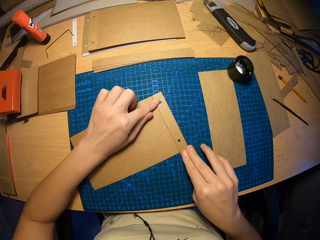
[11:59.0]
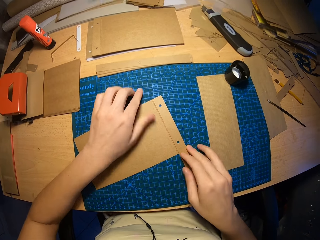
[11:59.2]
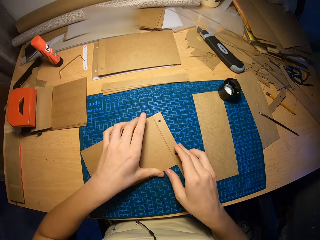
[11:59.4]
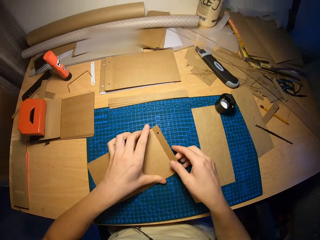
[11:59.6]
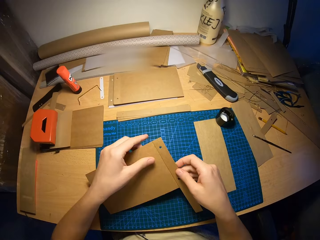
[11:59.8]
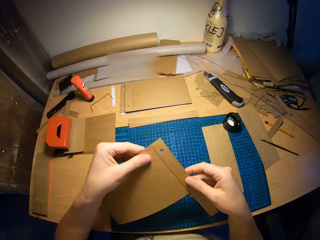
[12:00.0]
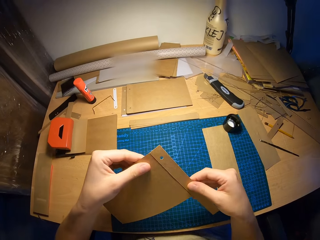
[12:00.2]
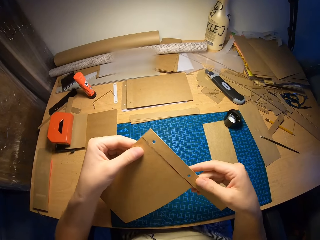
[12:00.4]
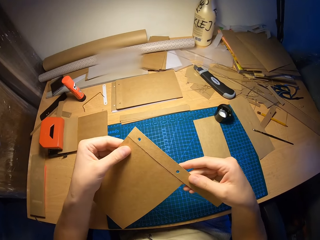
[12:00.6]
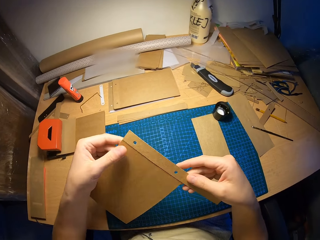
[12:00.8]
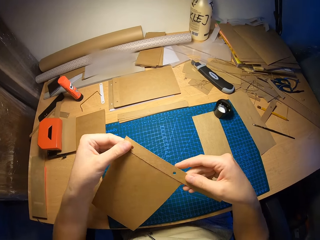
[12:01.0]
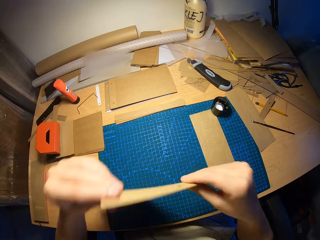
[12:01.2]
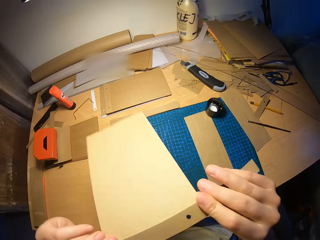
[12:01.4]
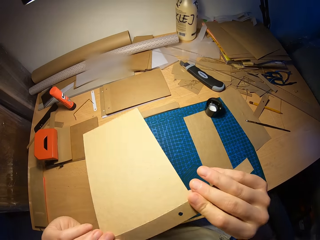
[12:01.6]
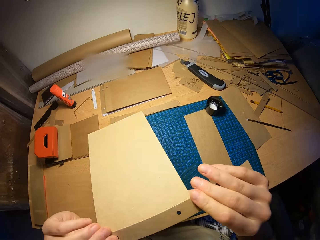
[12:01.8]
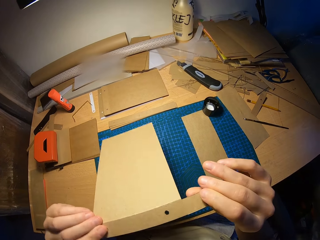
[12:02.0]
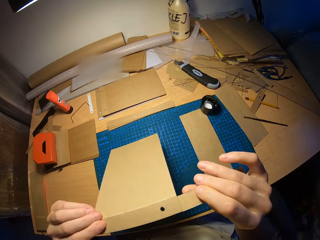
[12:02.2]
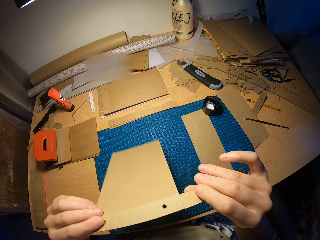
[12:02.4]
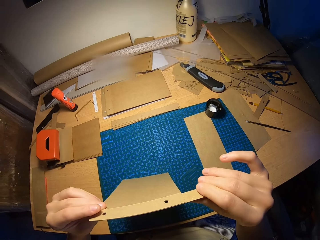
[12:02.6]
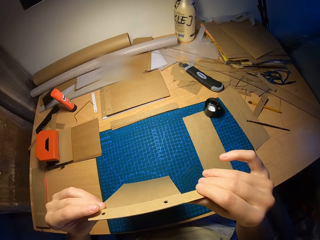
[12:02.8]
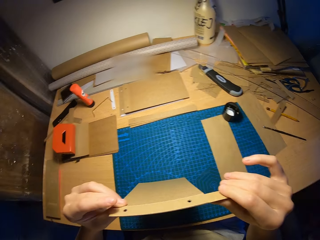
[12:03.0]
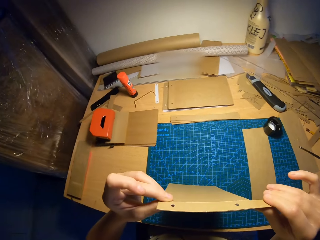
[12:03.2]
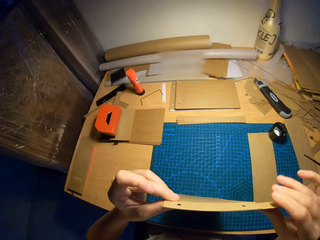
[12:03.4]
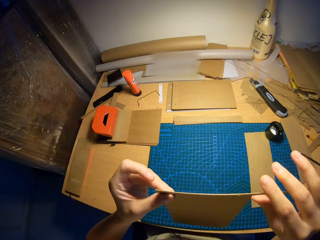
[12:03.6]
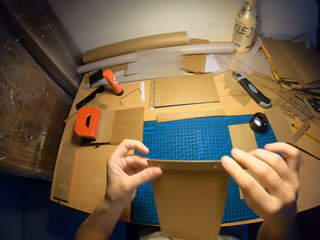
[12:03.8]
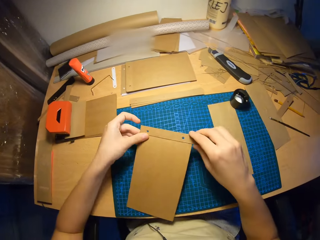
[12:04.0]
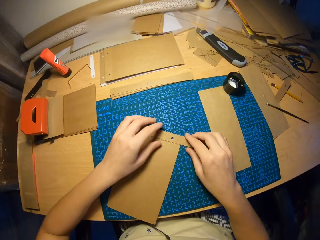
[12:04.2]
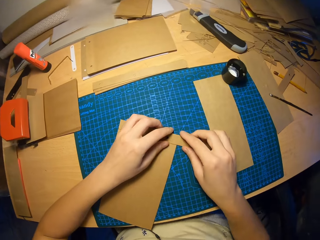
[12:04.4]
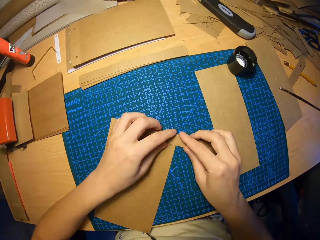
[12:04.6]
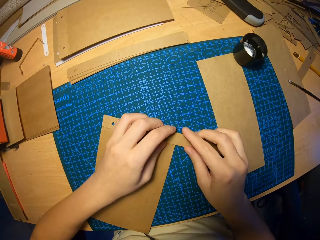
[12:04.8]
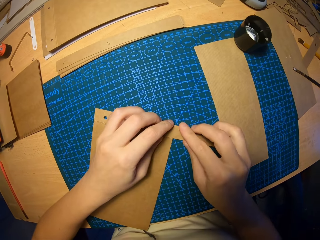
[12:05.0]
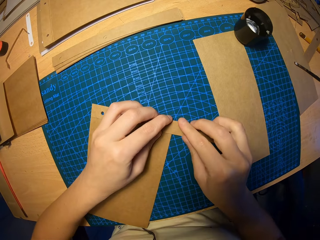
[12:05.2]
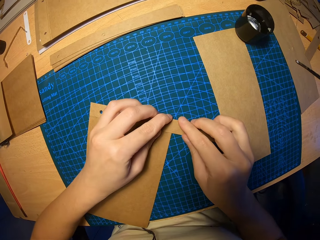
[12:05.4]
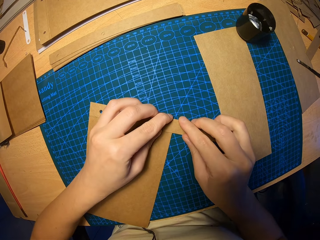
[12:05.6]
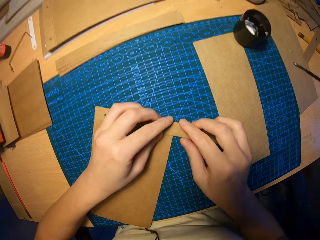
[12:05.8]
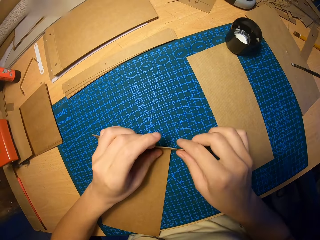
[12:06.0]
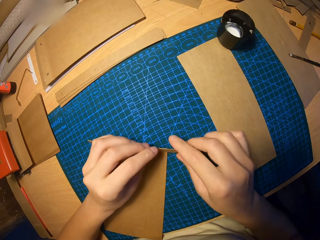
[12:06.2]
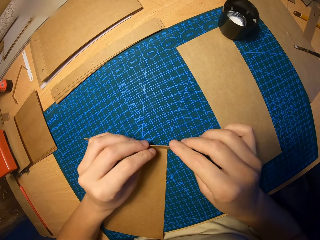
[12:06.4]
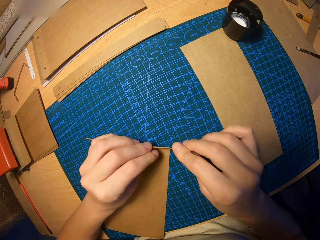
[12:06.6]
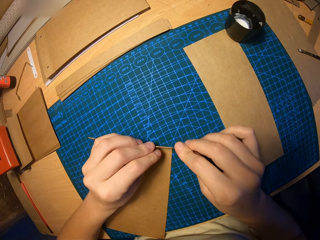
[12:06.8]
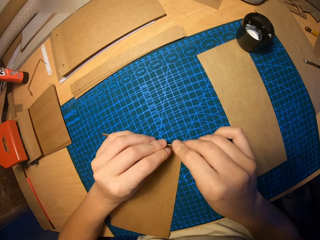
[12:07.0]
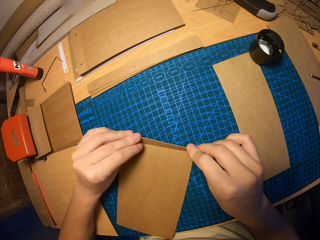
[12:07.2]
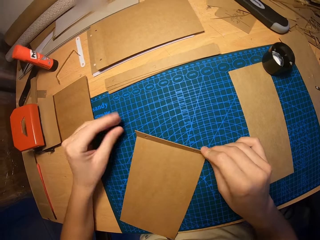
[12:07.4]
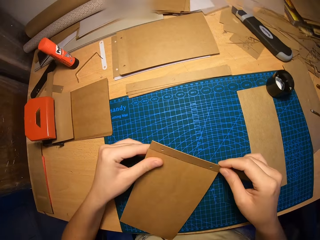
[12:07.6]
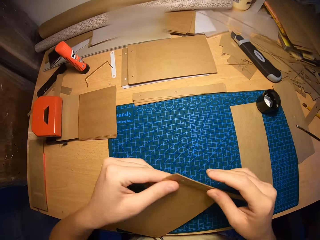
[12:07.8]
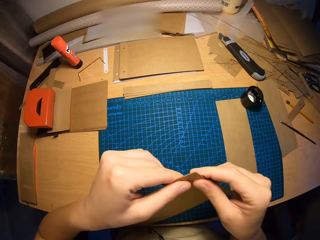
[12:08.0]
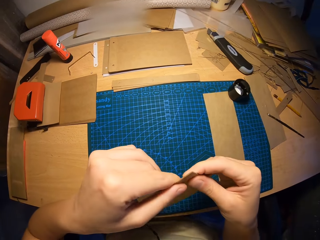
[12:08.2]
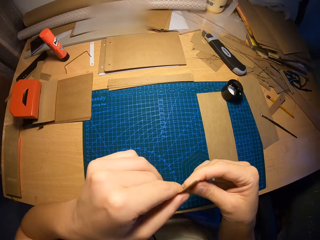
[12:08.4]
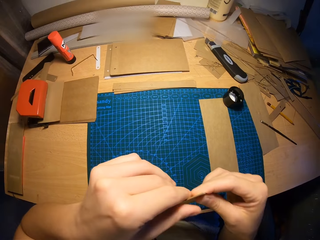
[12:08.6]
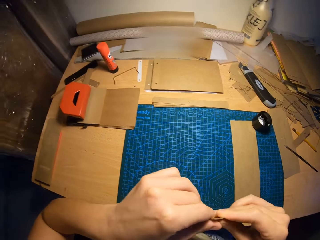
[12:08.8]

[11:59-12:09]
The camera wearer lifts the attached craft papers from the table with both hands. They look over the paper. They turn the paper on hands. They place the attached craft papers on the table with both hands. They align the edges of the attached craft papers with both hands. They lift the attached craft papers from the table with both hands. They look over the paper edges.

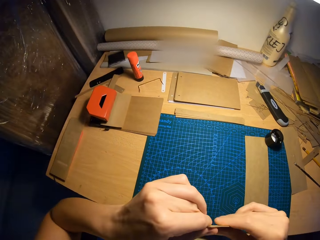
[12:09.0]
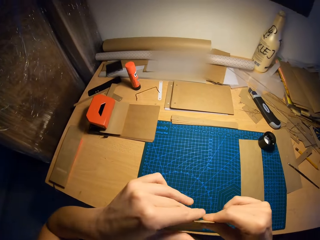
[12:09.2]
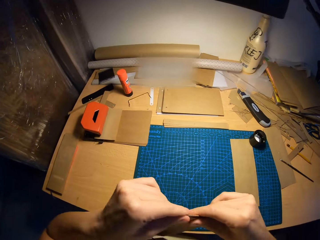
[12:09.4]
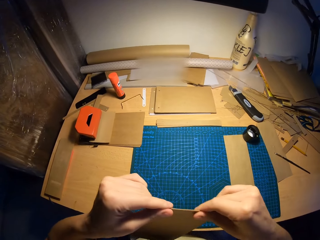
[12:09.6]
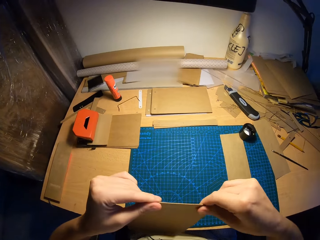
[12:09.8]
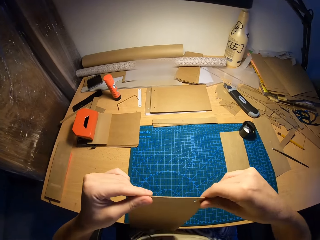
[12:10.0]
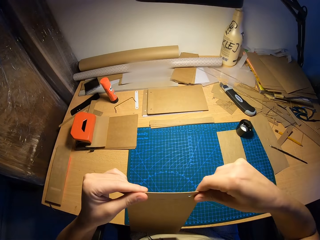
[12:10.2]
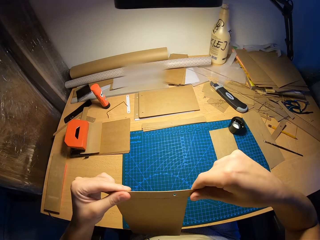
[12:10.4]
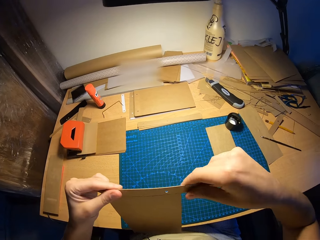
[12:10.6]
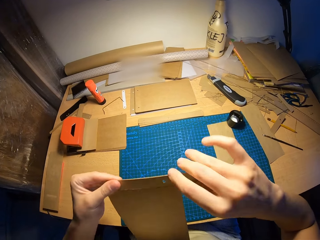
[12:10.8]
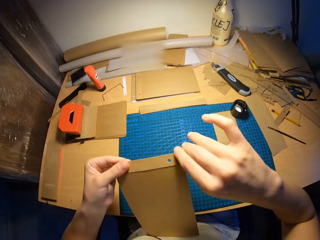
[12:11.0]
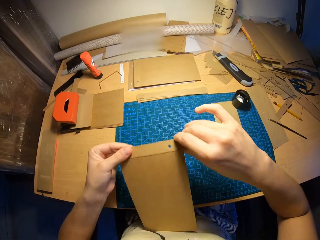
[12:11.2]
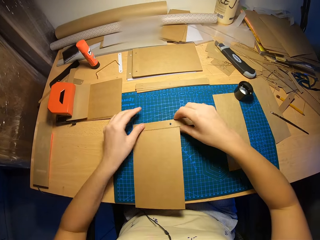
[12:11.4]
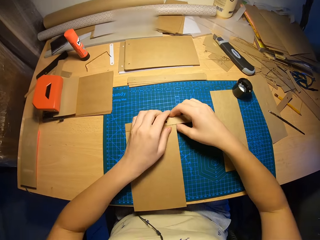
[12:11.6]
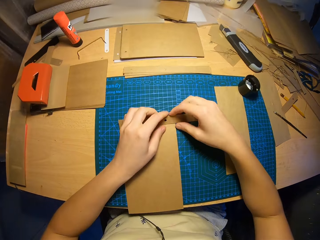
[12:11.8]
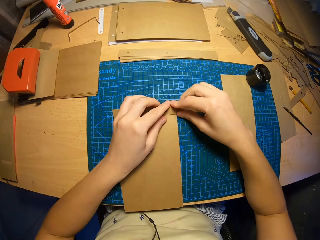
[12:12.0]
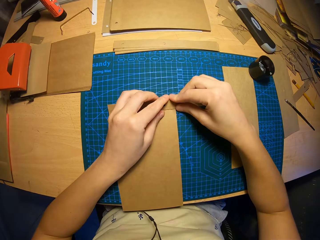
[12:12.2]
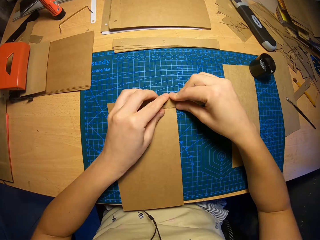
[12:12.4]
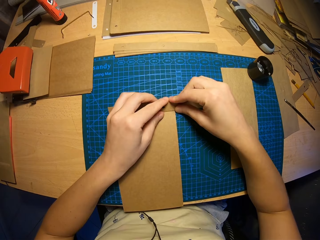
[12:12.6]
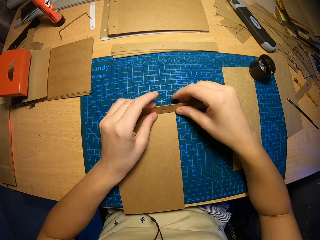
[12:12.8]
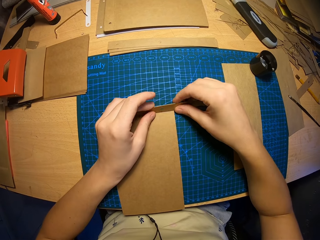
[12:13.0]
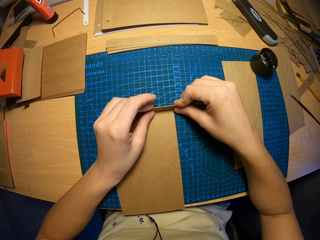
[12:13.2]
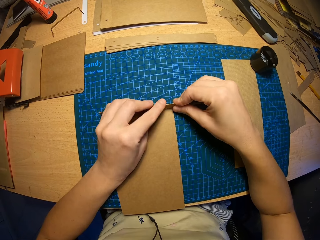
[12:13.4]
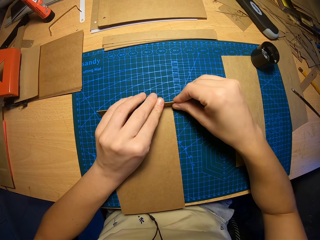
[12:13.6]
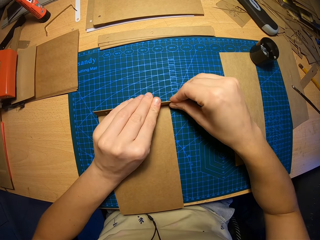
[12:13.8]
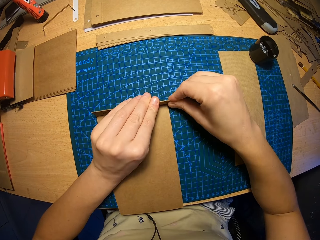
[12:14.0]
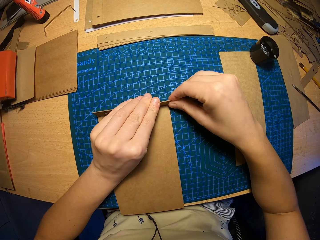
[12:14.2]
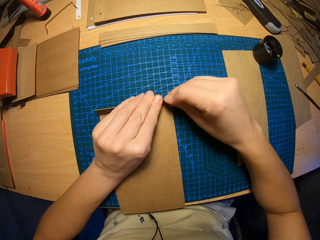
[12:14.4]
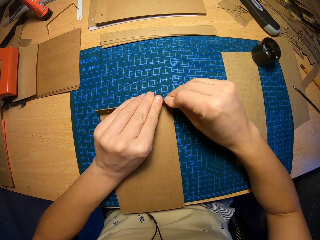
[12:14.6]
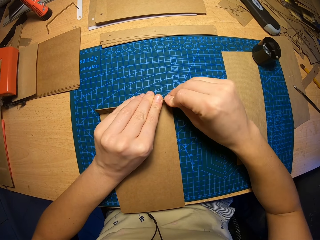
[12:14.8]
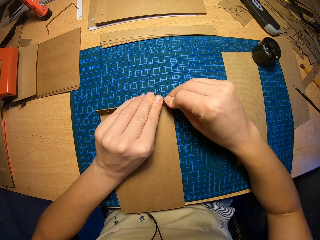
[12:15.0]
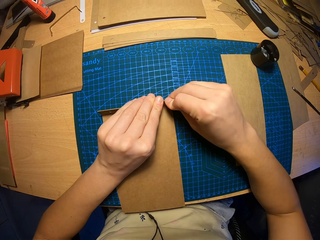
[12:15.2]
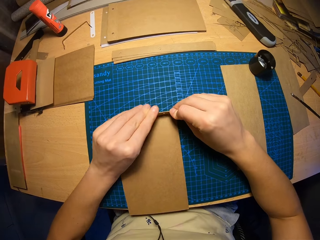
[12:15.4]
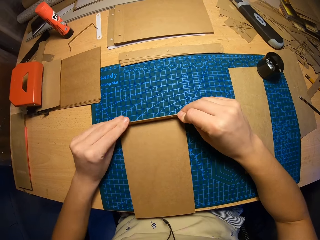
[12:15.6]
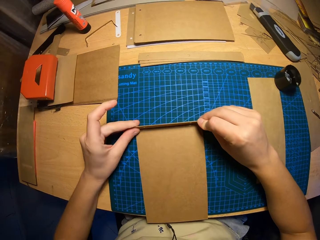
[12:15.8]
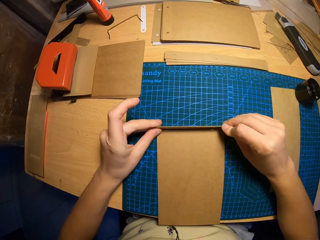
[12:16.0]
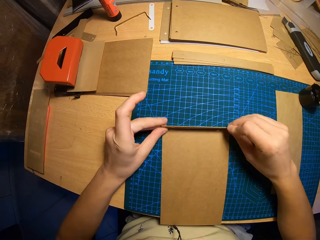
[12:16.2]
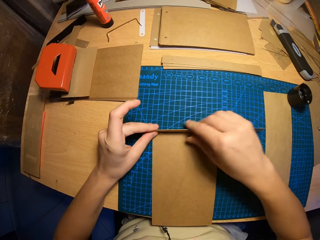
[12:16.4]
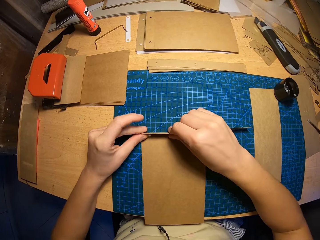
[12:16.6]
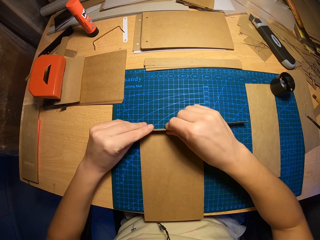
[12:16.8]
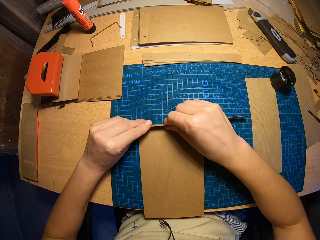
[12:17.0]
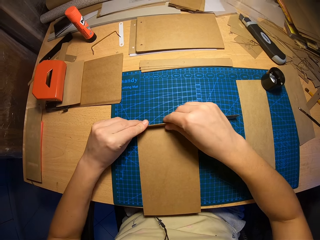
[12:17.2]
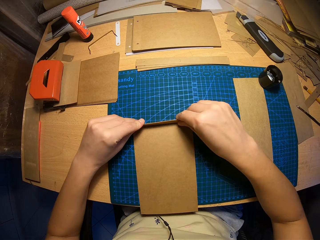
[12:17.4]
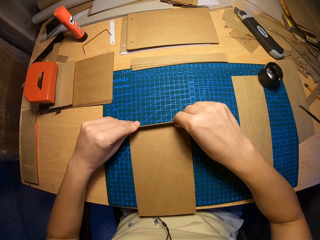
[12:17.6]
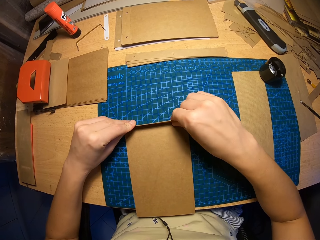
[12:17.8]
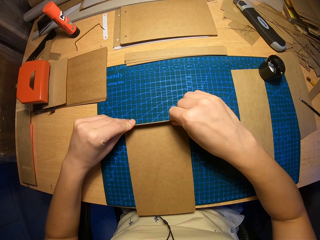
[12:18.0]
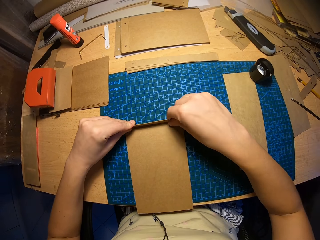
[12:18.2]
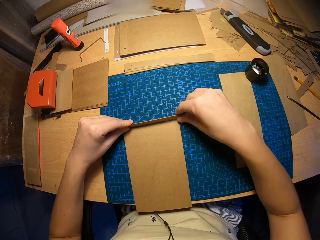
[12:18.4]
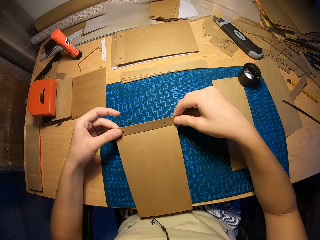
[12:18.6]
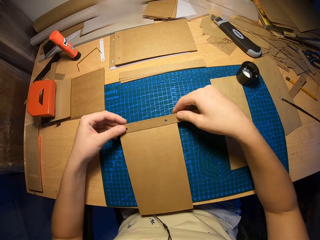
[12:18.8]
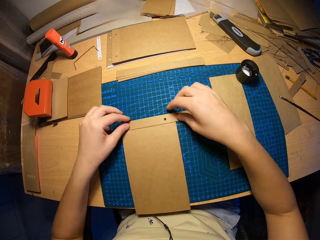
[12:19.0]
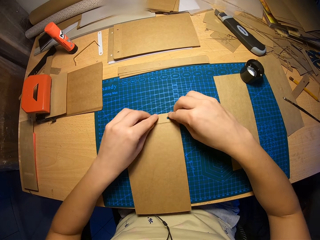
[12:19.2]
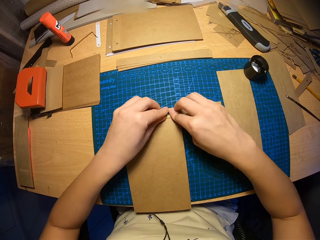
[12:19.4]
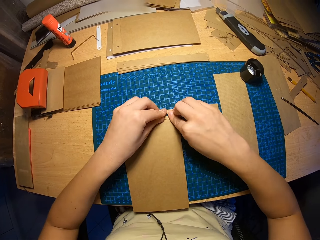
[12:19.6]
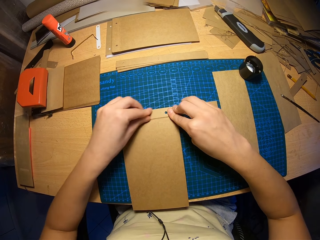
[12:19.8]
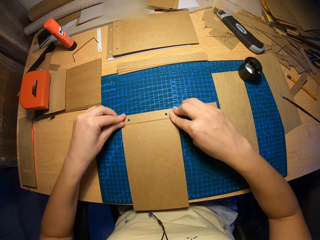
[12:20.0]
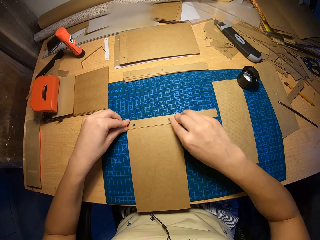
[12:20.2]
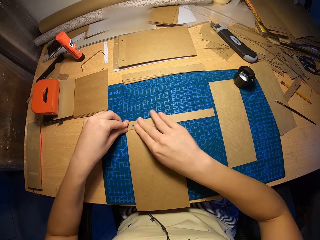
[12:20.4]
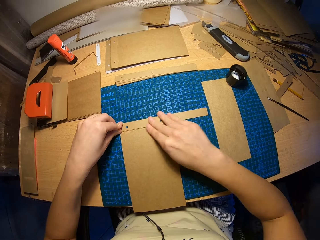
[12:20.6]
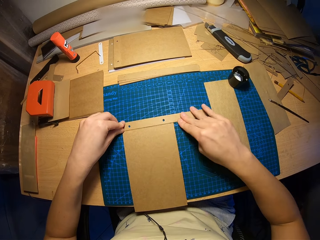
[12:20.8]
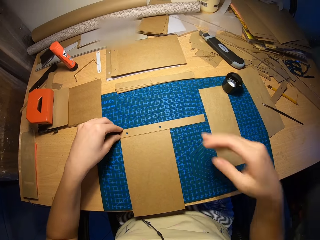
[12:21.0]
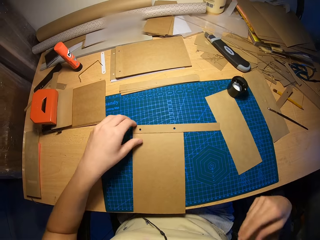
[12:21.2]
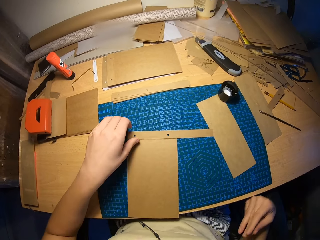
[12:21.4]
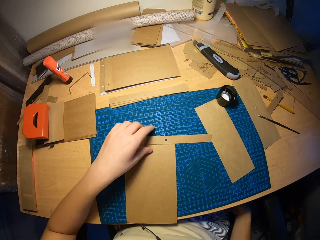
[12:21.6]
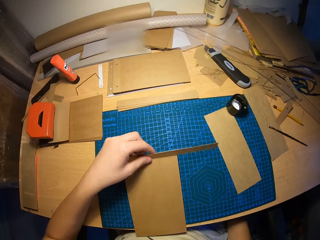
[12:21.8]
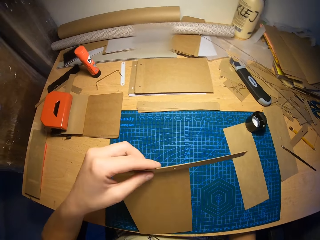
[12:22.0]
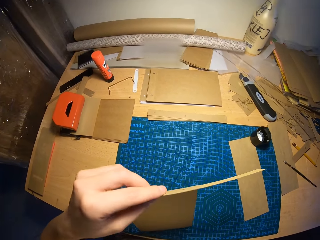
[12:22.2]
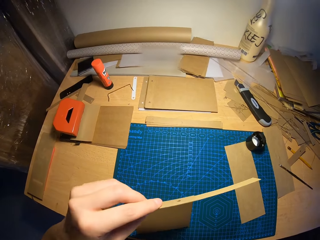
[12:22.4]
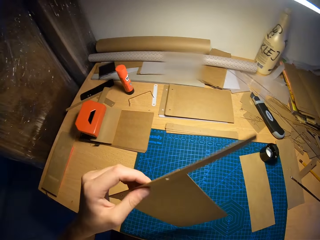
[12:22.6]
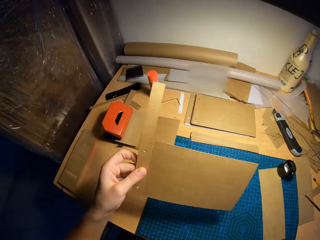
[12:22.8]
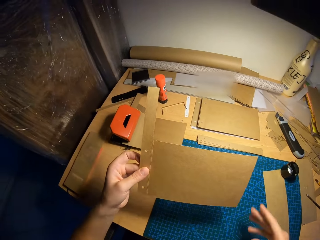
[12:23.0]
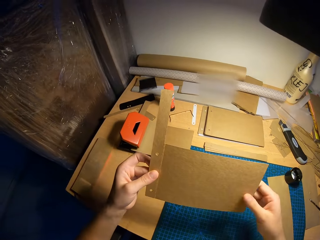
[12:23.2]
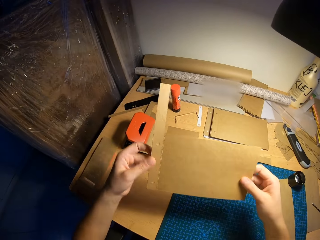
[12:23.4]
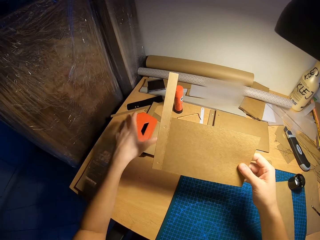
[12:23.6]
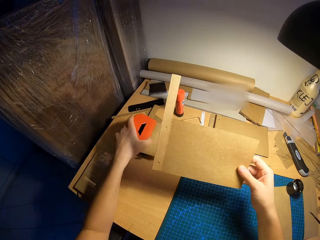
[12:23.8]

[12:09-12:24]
The camera wearer presses on the attached craft papers with both hands. She attaches the paper edges. She places the attached craft papers on the table with both hands. She aligns the edges of the attached craft papers with both hands. She folds part of the paper. She moves her right hand under the table. She picks the paper.
